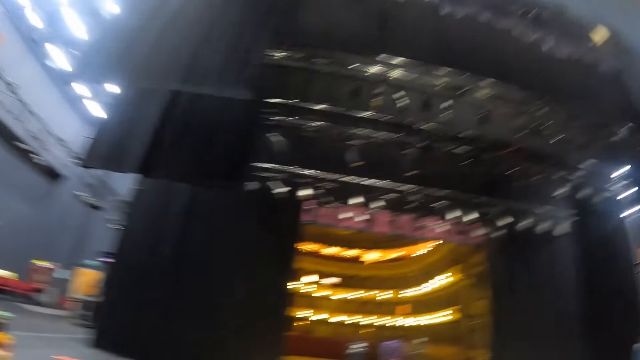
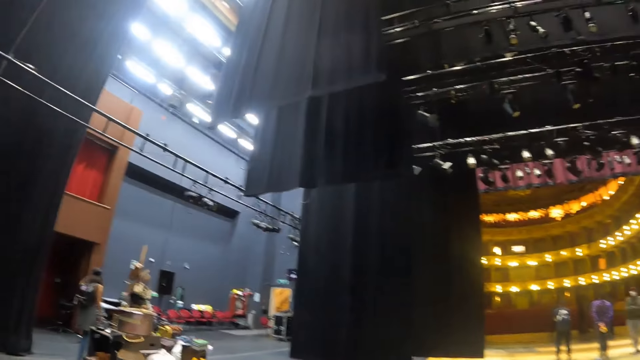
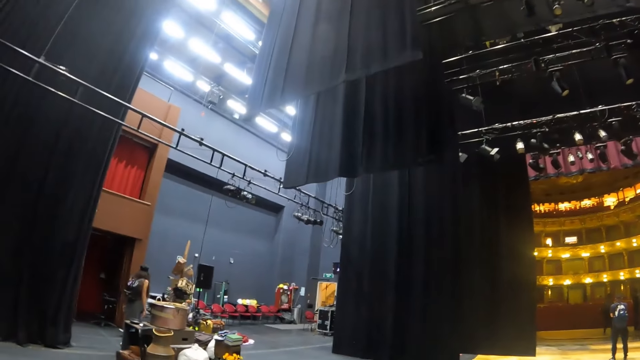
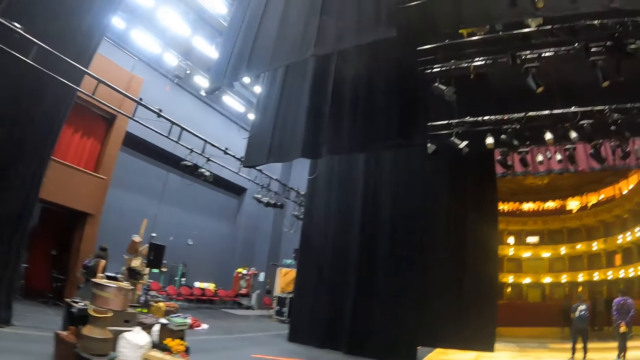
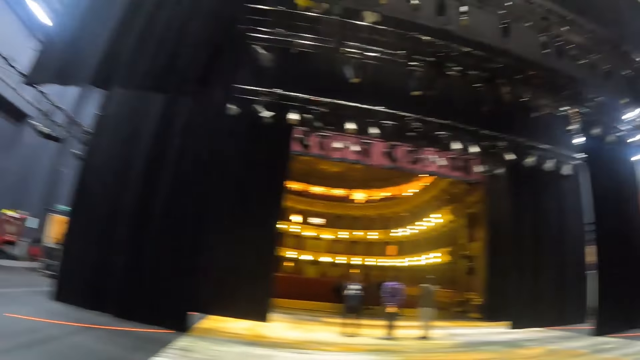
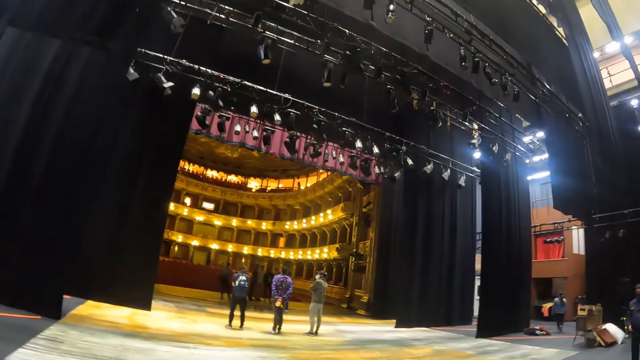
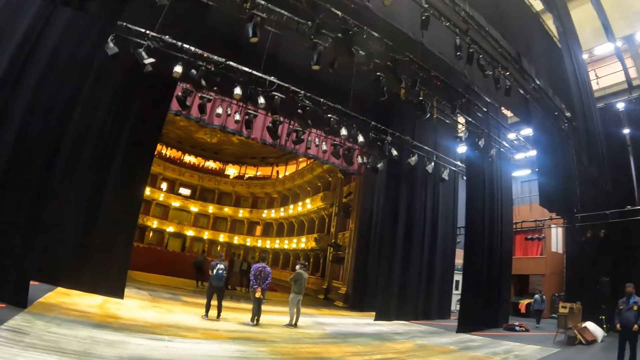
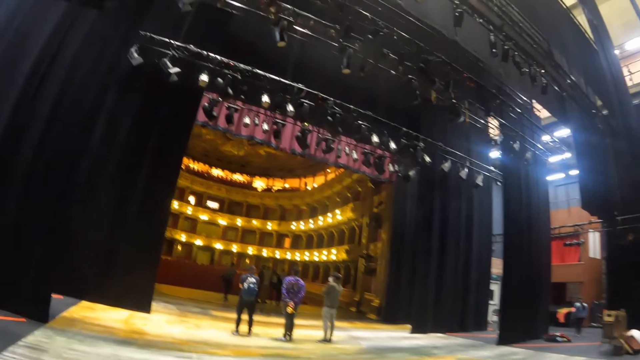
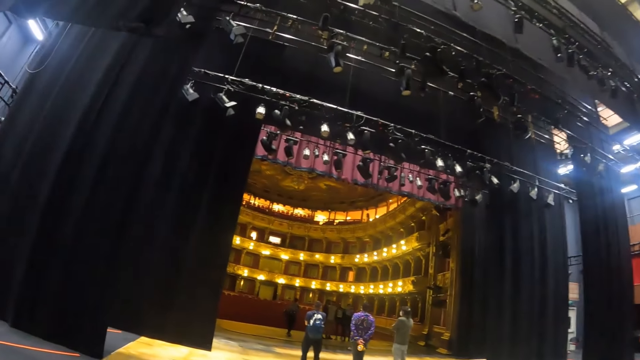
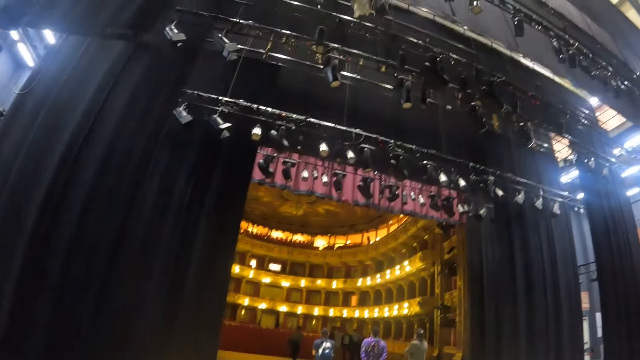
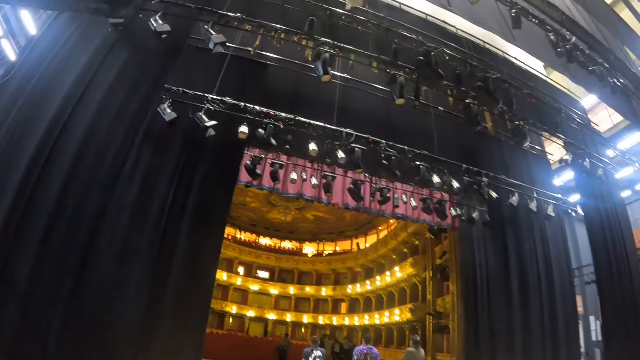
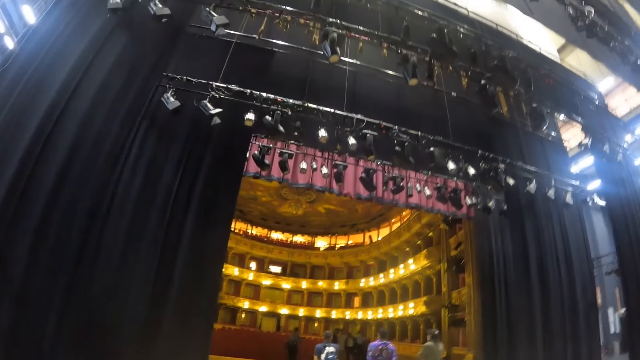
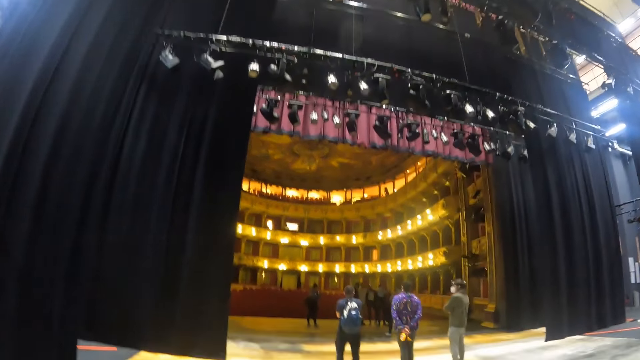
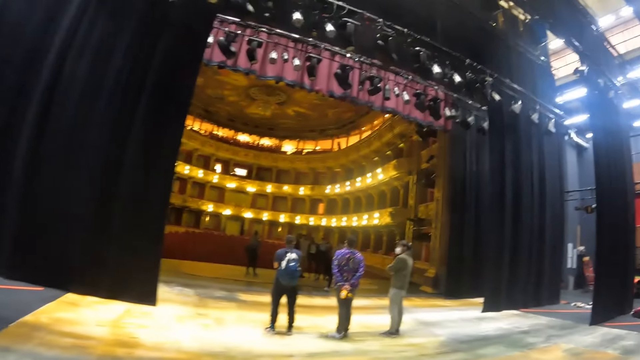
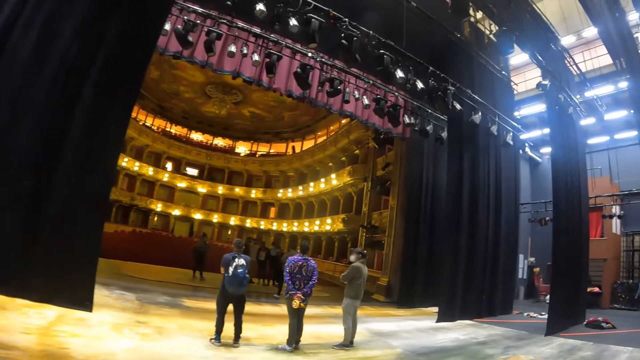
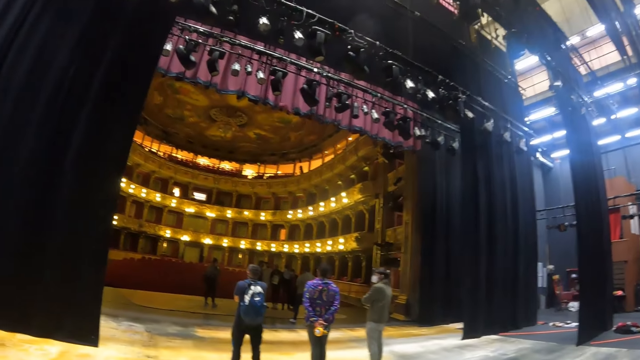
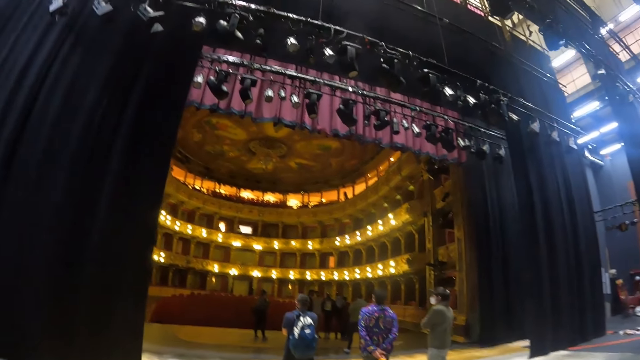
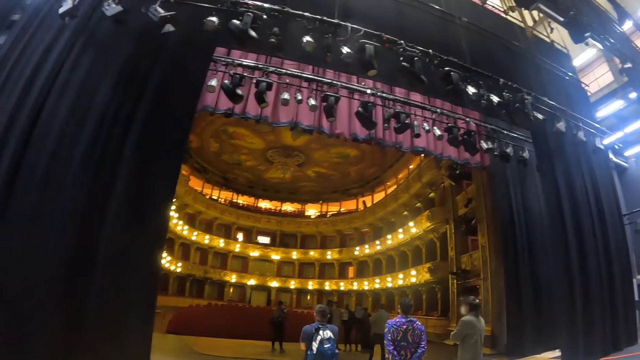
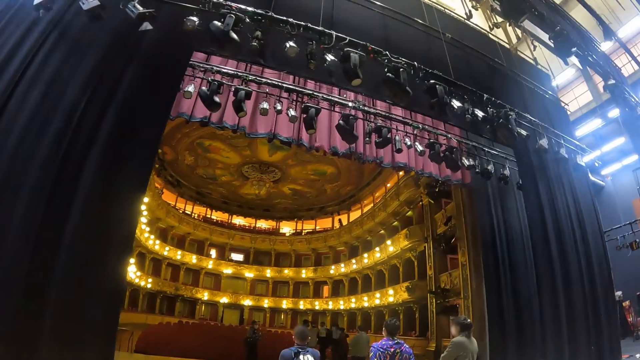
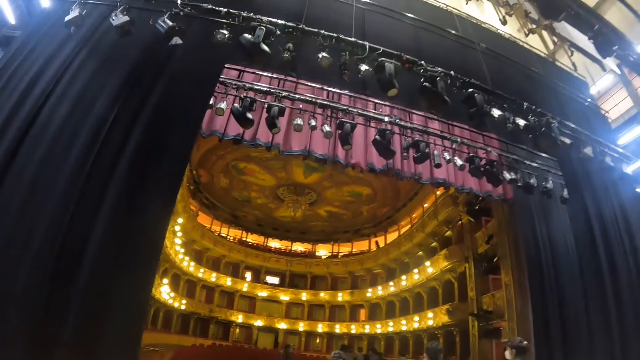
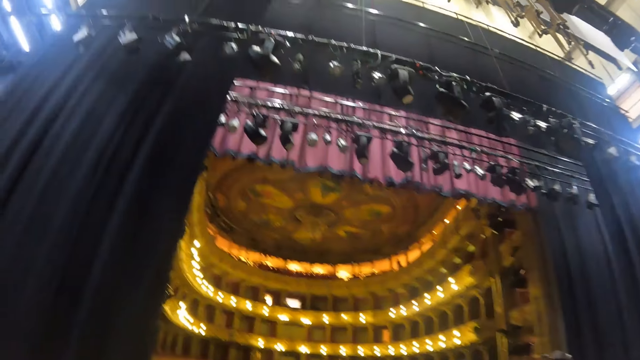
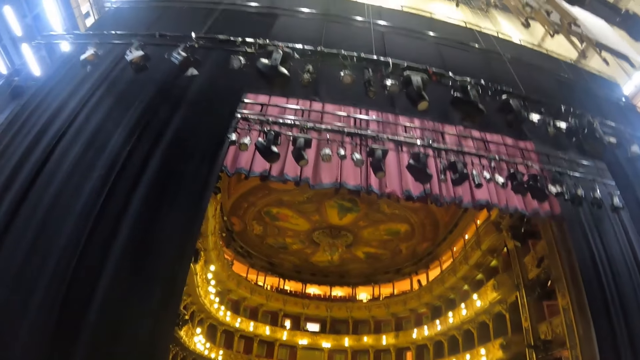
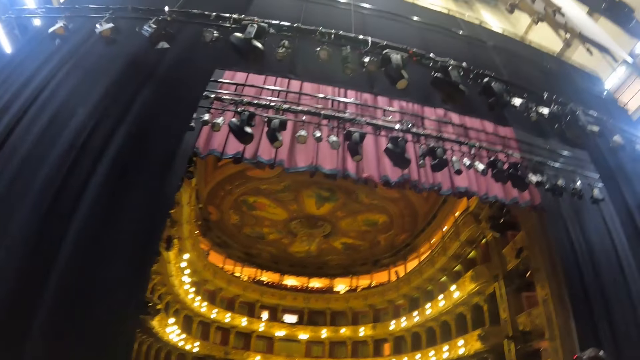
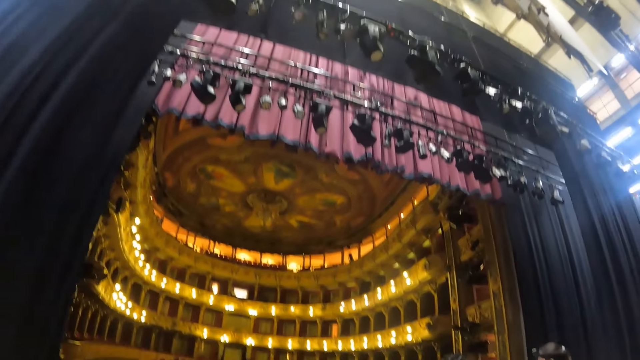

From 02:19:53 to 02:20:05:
The camera wearer walks around.

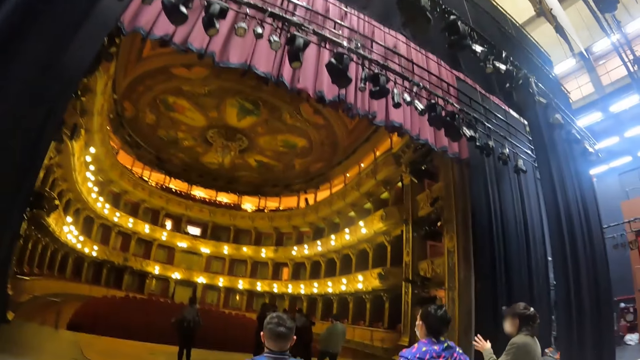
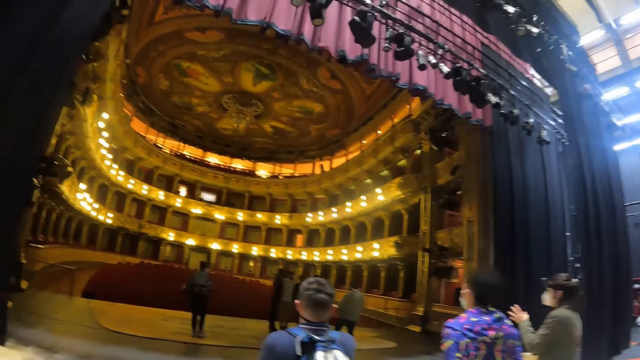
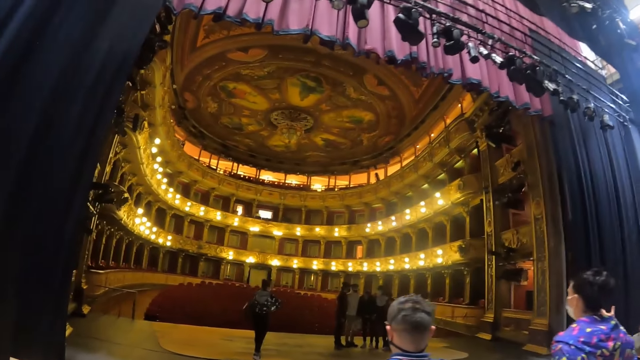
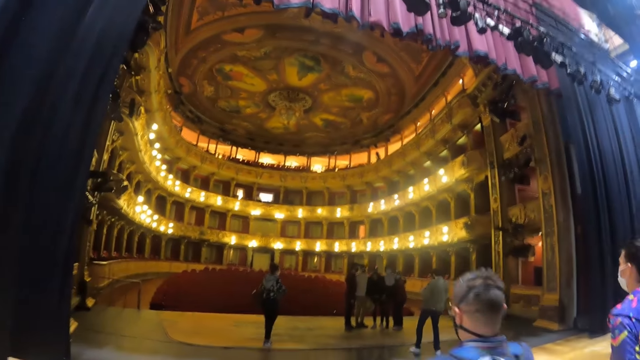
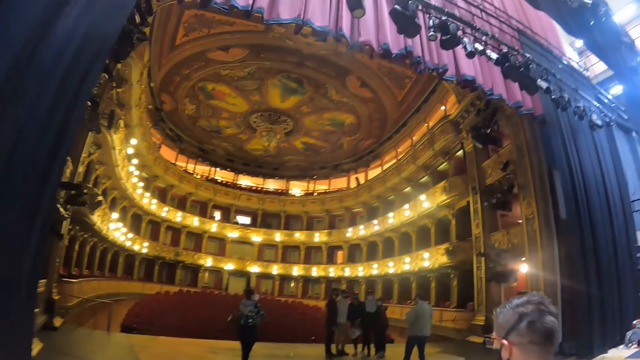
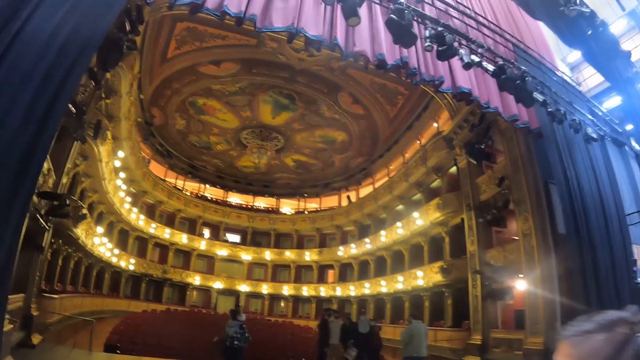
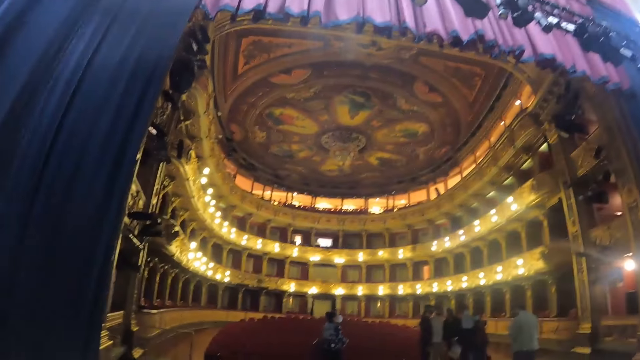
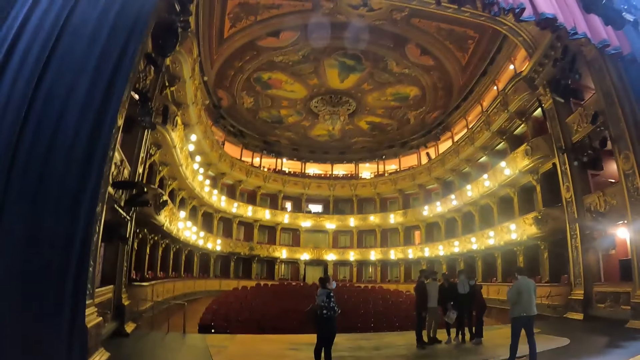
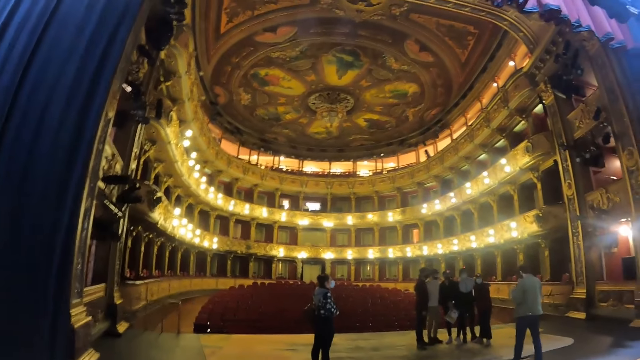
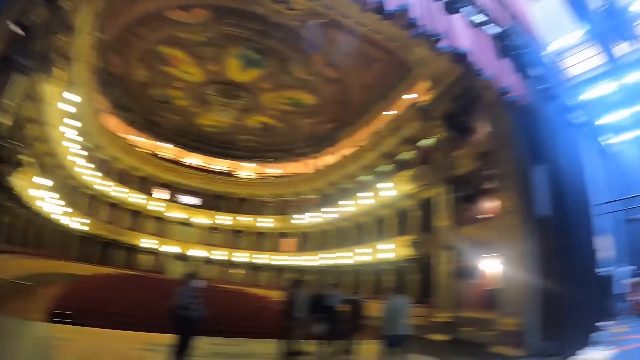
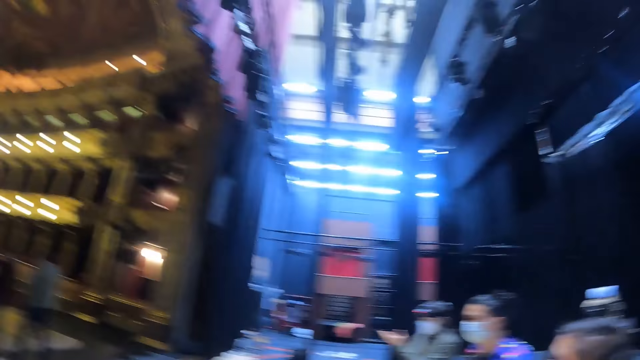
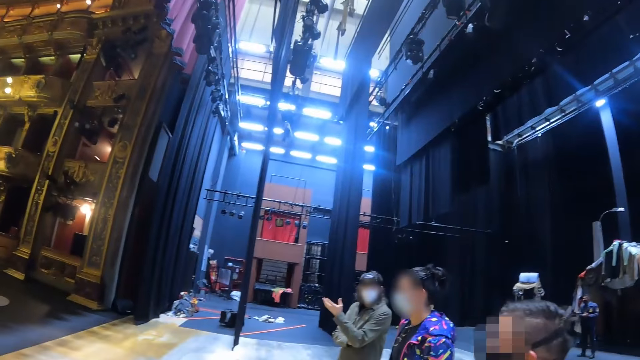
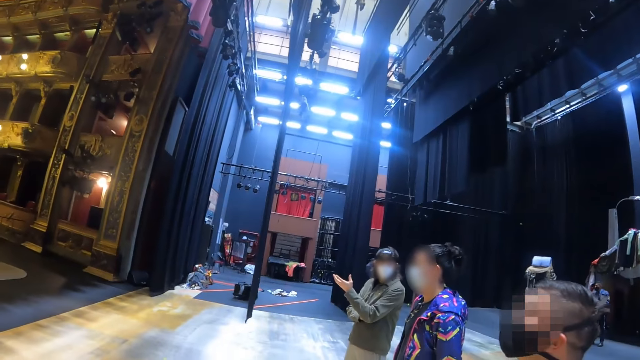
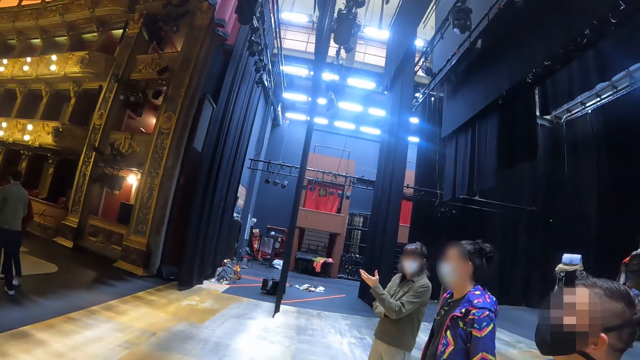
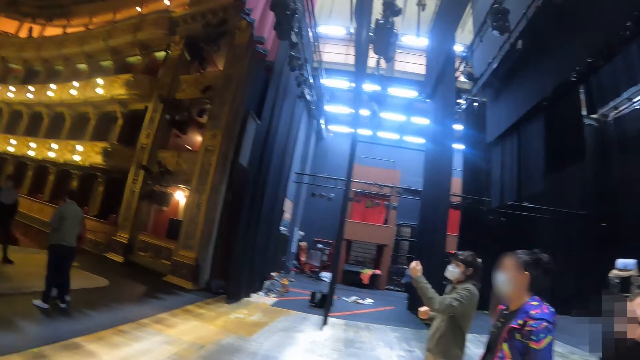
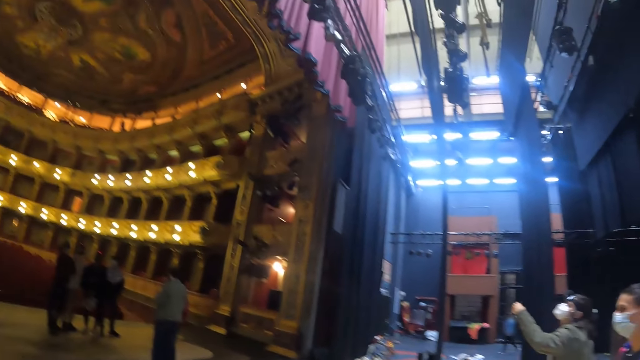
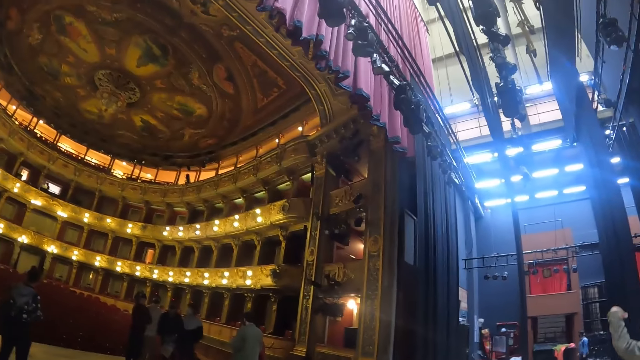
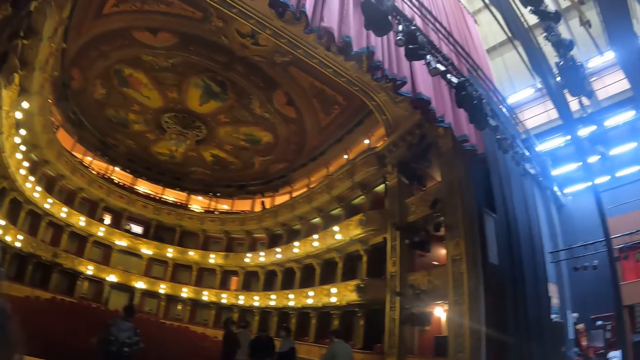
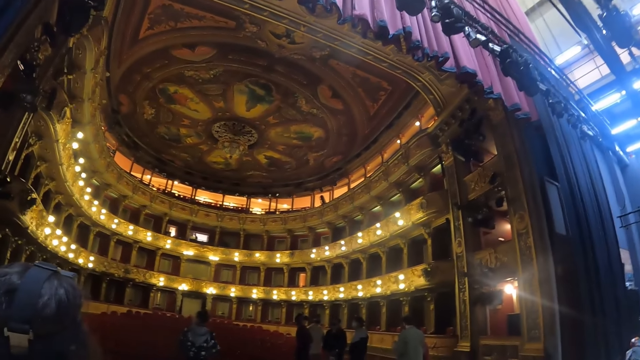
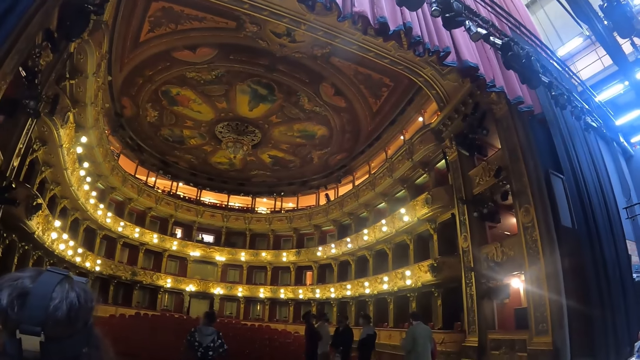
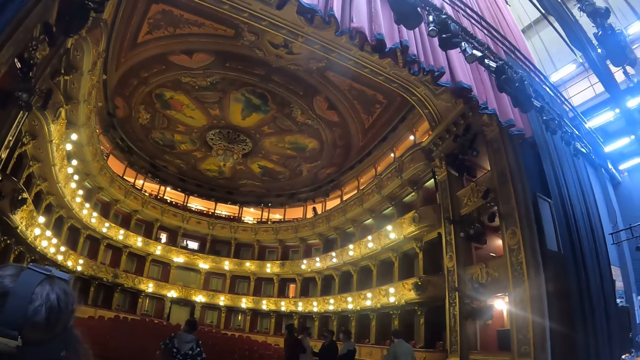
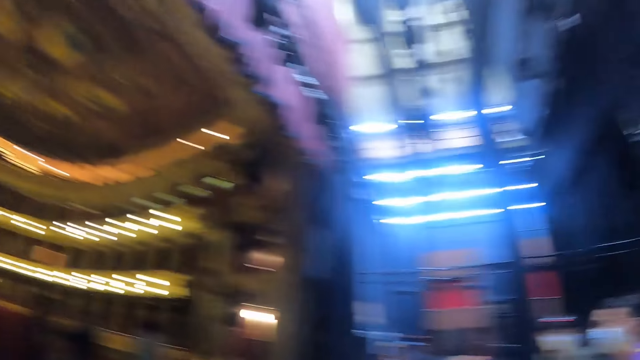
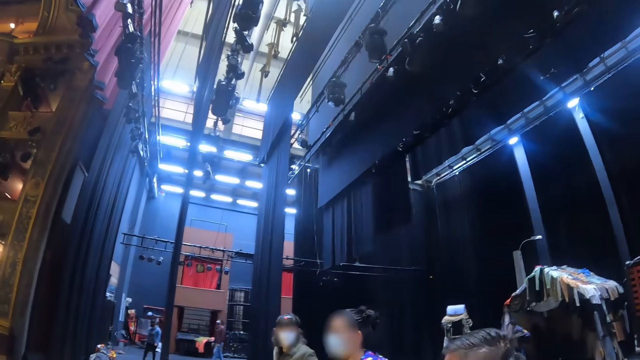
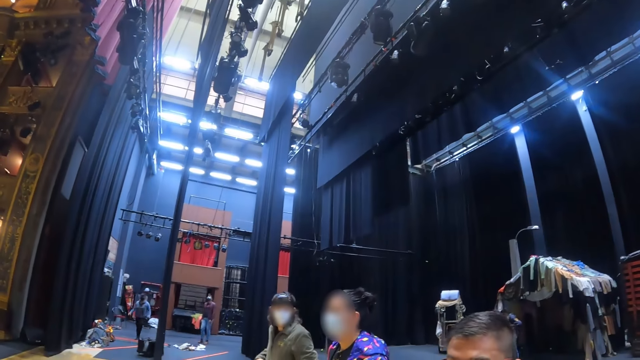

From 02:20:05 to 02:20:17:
The camera wearer looks around. A man moves his hands. The camera wearer looks around again.
